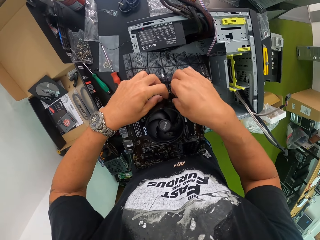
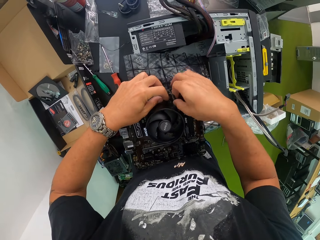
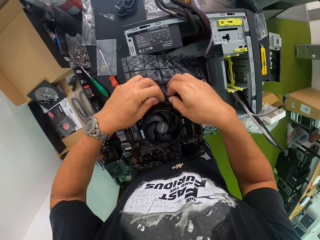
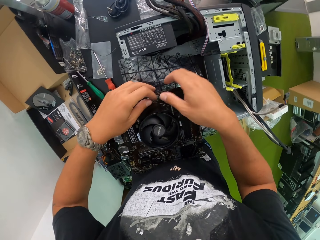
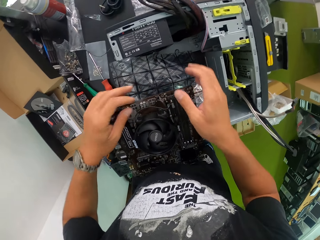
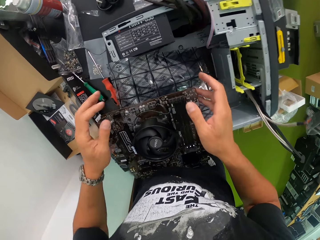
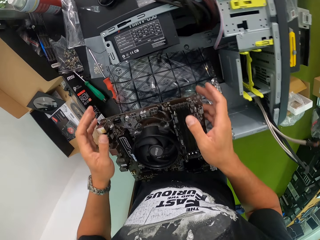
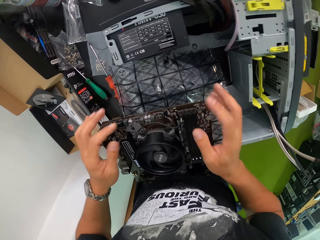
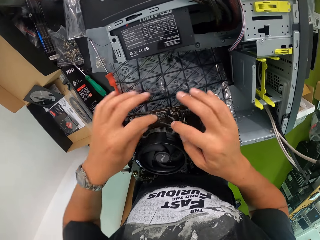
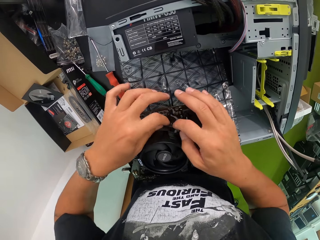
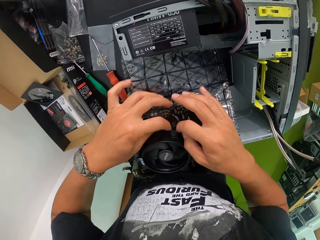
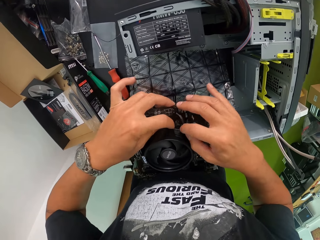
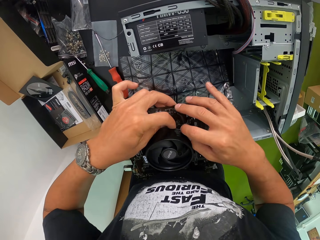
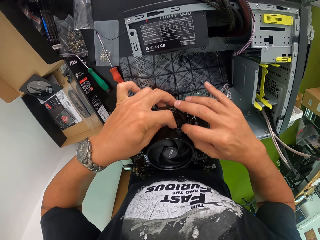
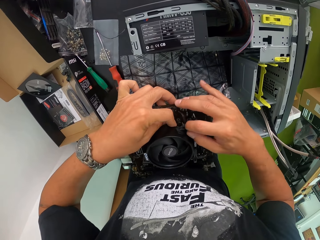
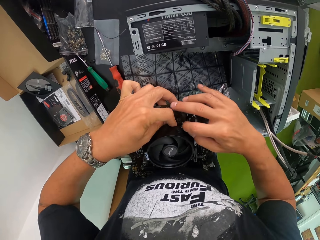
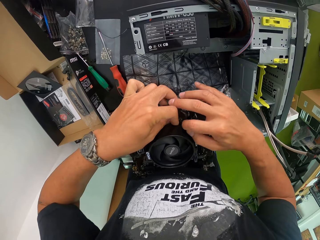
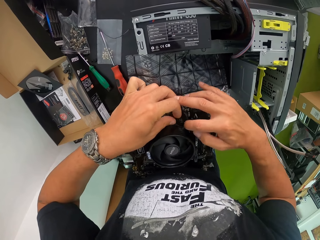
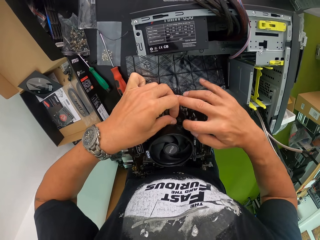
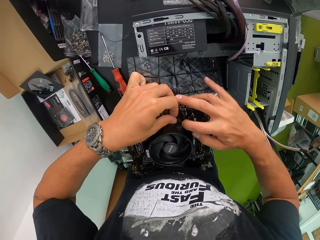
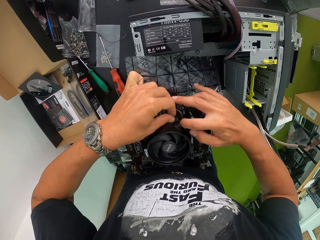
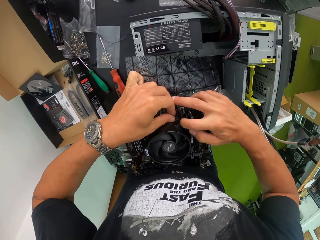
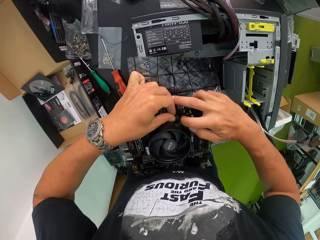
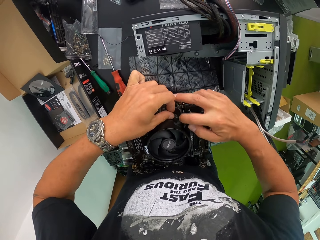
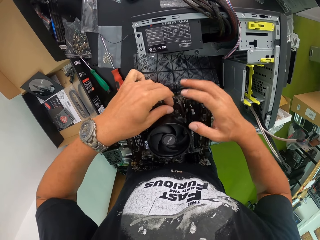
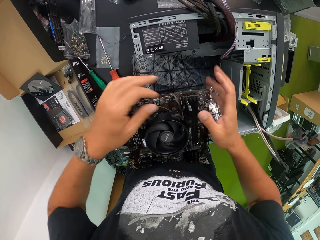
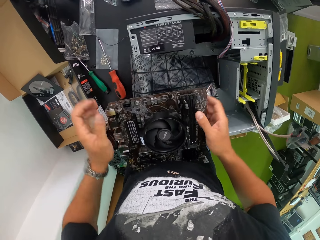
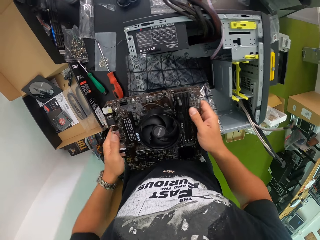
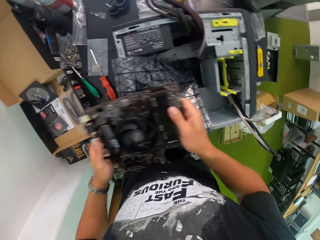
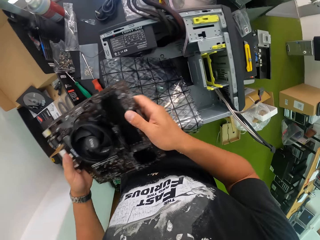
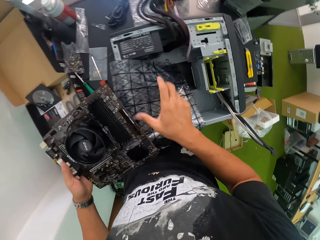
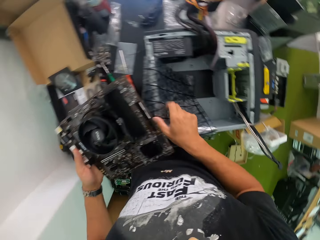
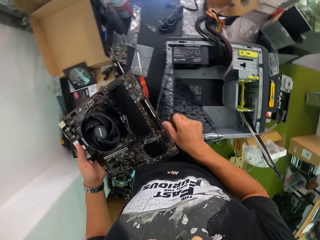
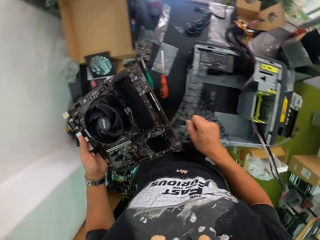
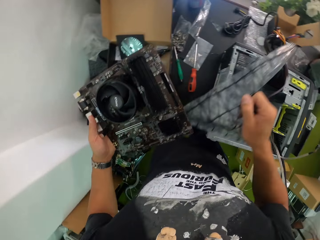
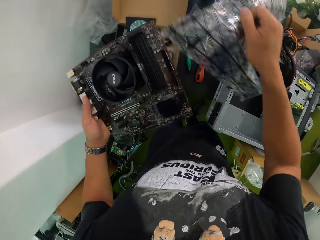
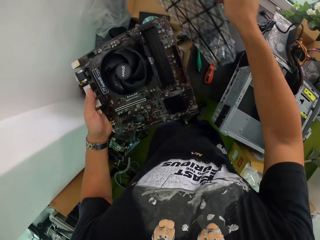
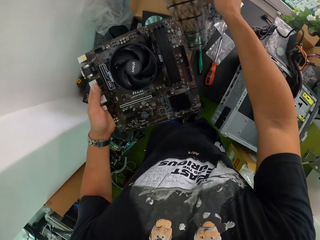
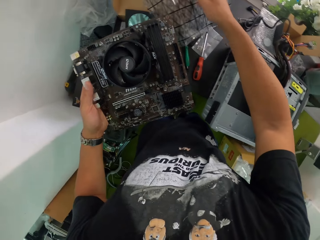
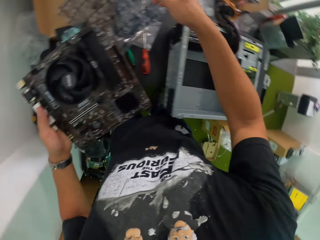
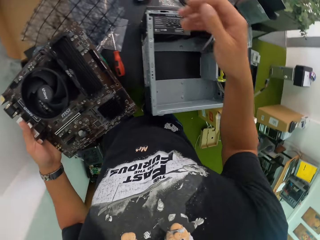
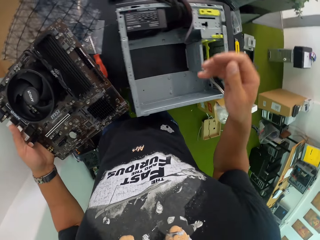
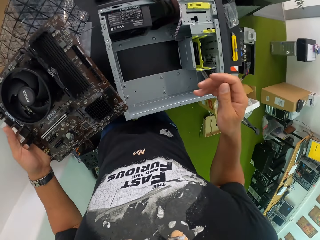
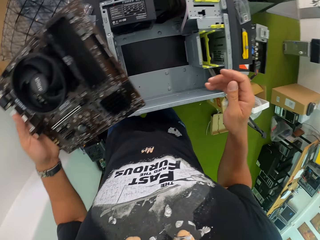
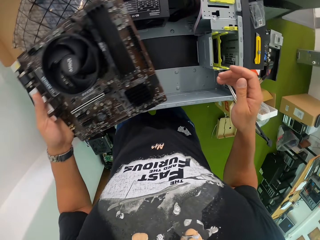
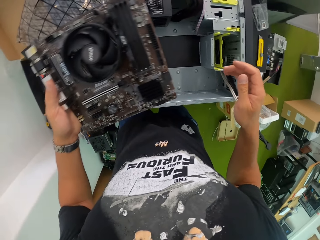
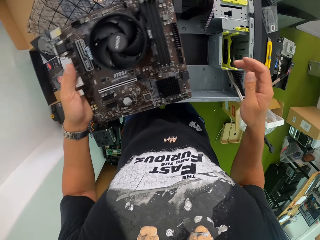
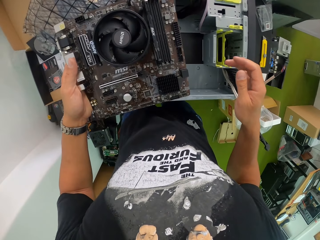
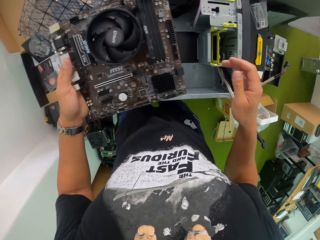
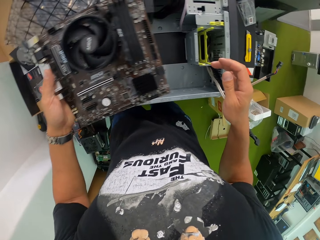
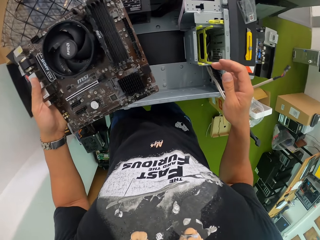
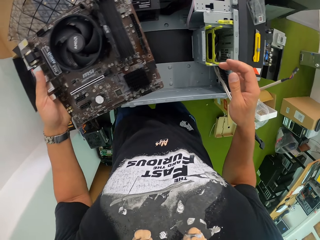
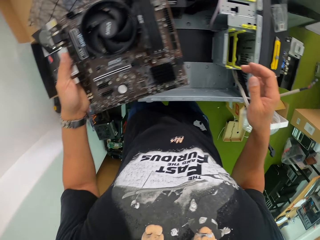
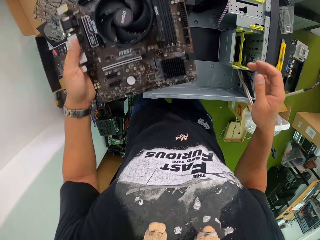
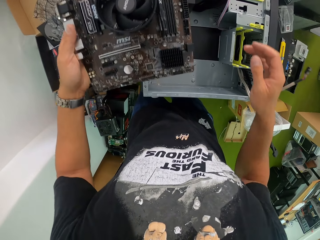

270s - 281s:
The camera wearer adjusts the wire of the system processor fan on the motherboard with both hands. He picks the motherboard from the nylon on the system processor with both hands. He picks the nylon on the system processor with his right hand. He drops the nylon on the box on the table with his right hand.

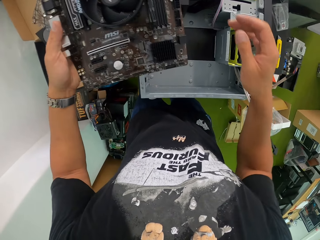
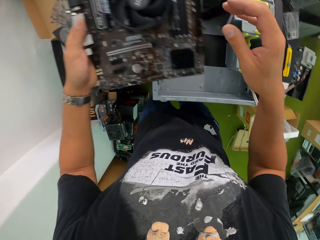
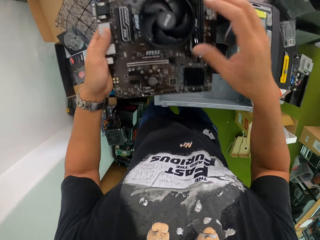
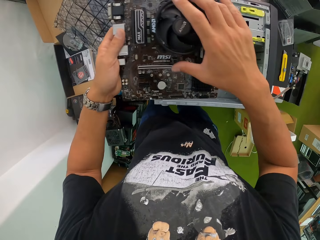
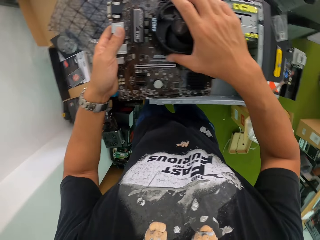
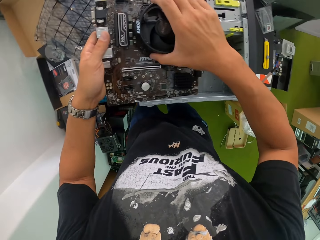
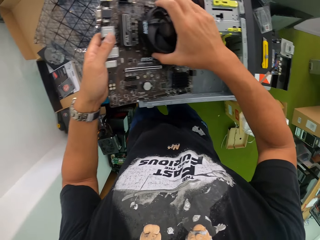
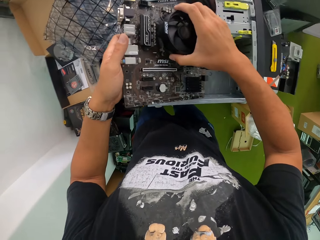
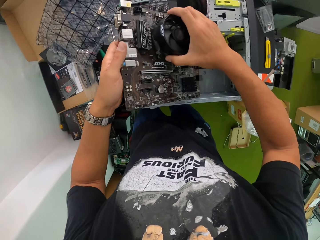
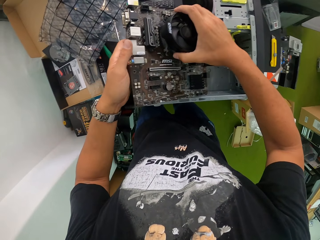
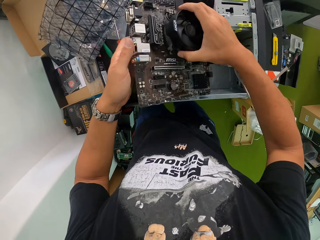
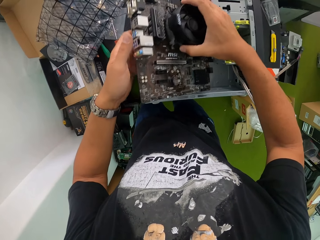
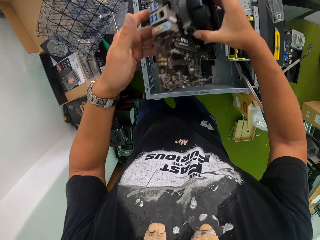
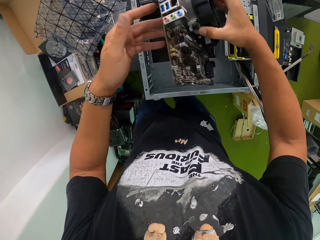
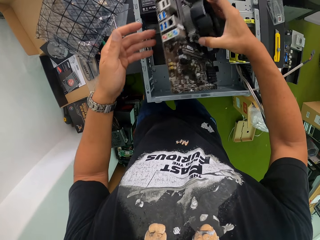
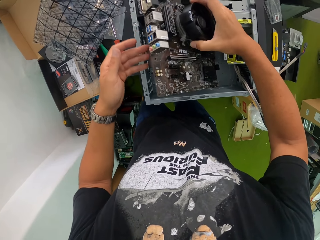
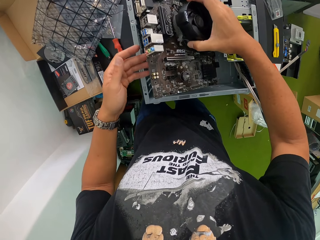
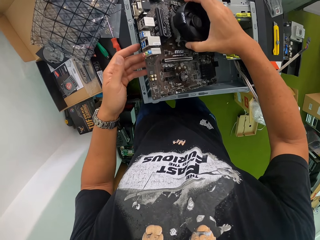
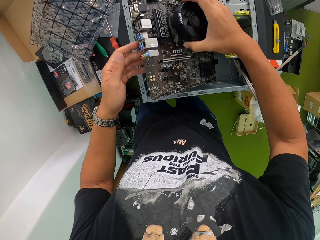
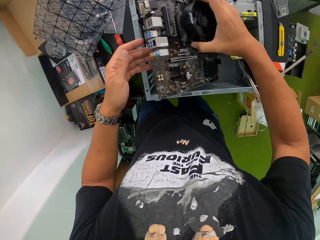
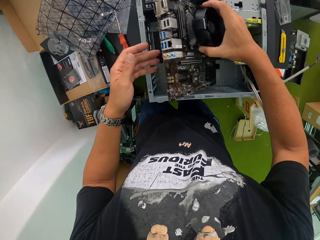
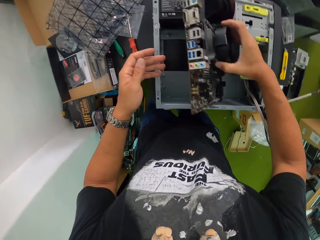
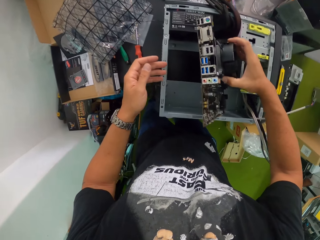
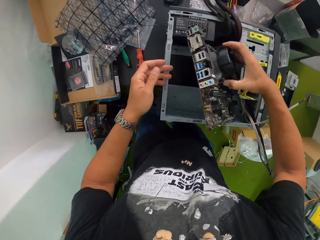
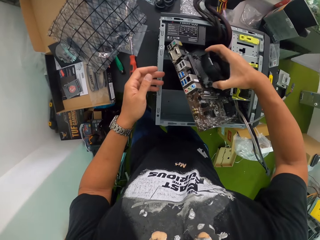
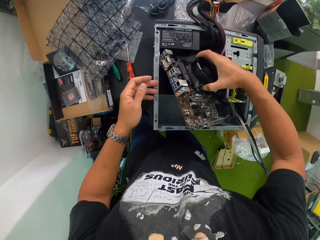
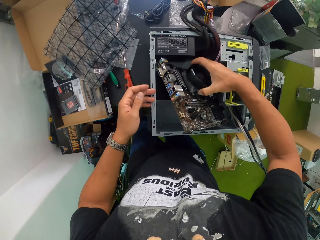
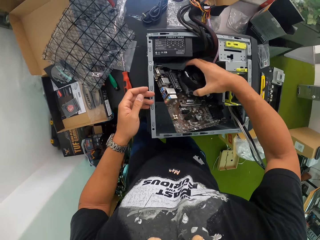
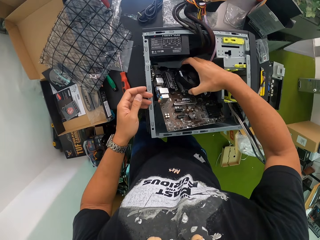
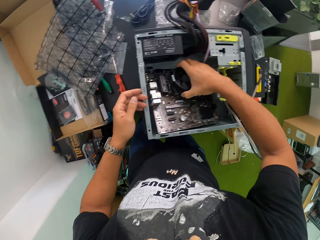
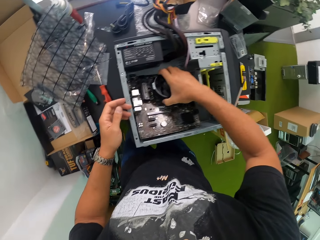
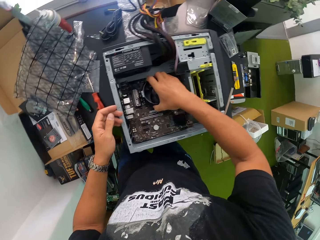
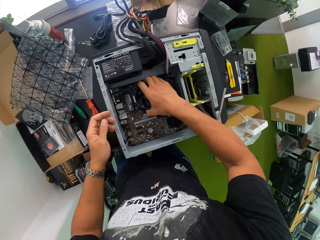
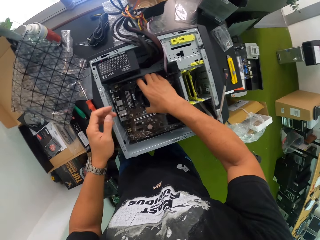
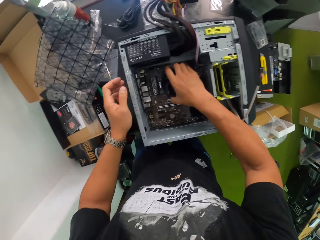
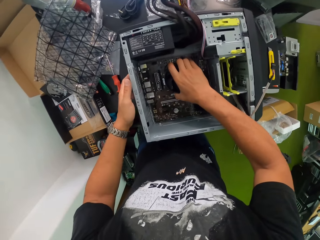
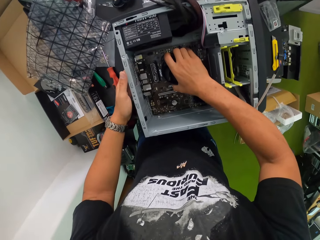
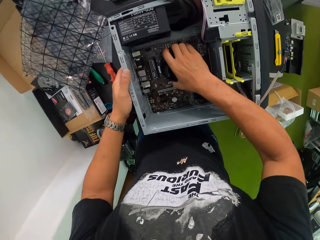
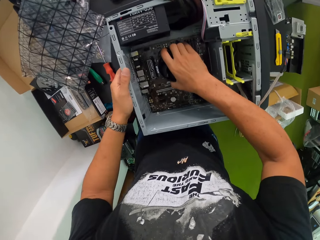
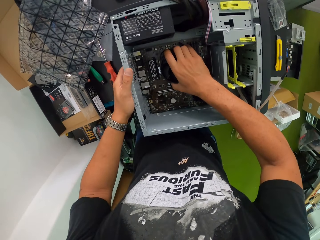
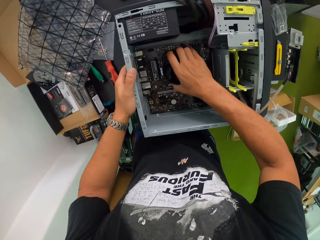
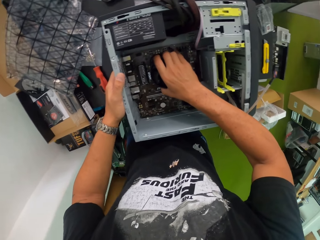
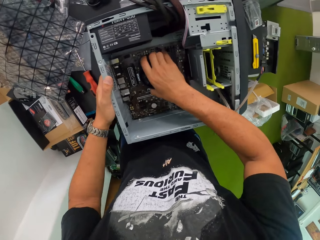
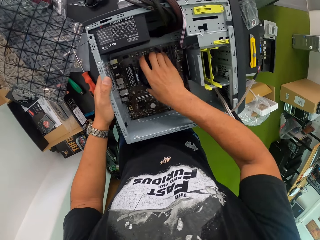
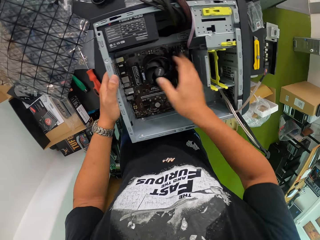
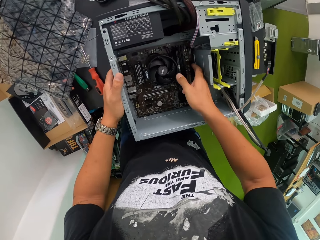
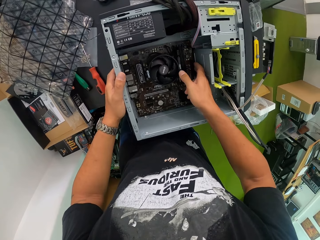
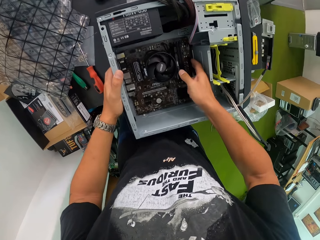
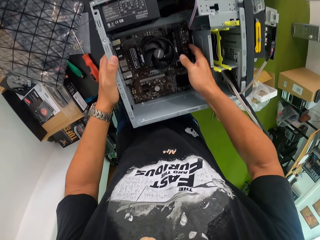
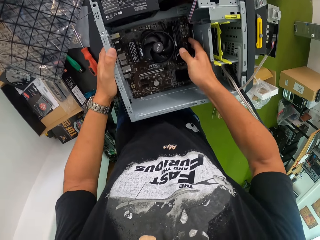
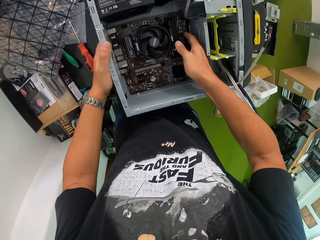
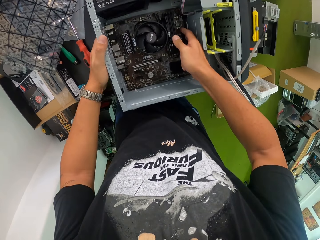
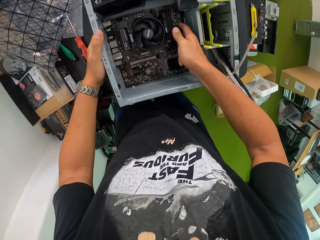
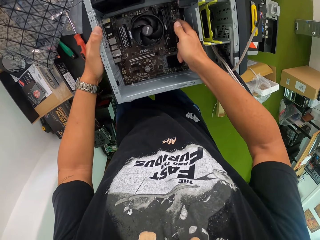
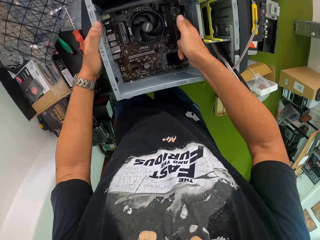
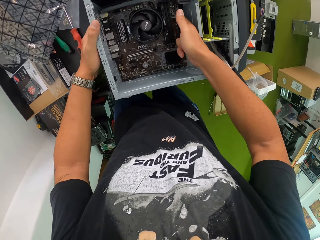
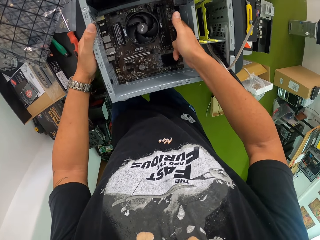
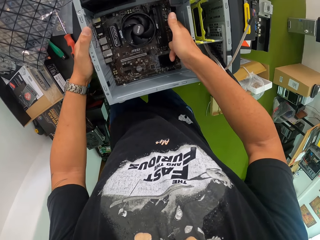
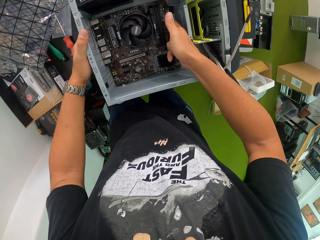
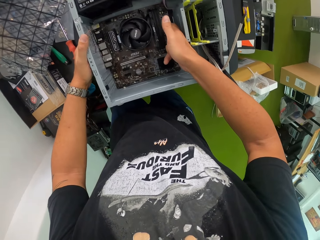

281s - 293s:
The camera wearer moves the motherboard to his right hand. He places the mainboard in the CPU with his right hand.
